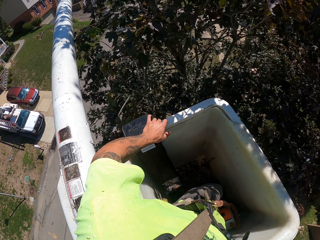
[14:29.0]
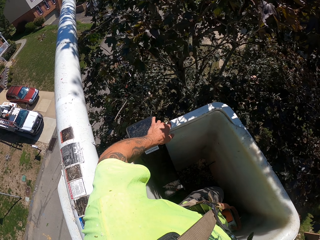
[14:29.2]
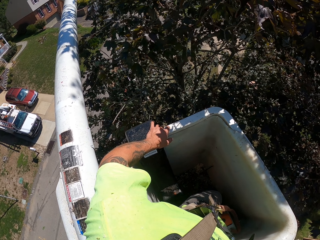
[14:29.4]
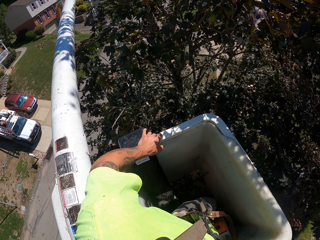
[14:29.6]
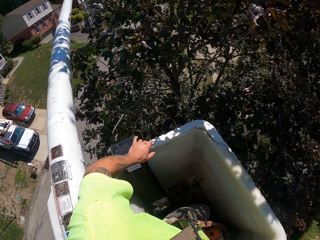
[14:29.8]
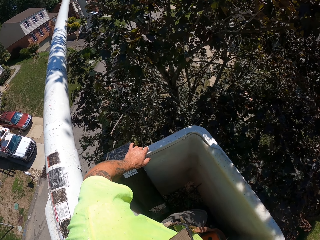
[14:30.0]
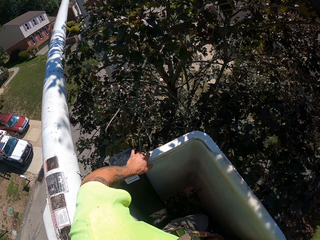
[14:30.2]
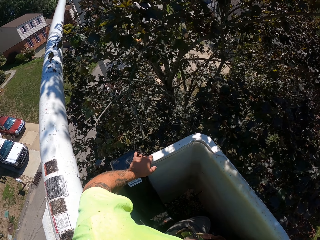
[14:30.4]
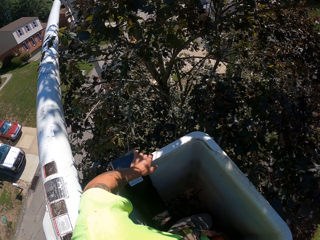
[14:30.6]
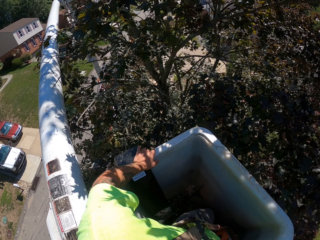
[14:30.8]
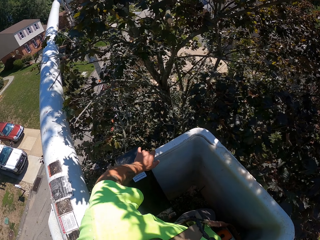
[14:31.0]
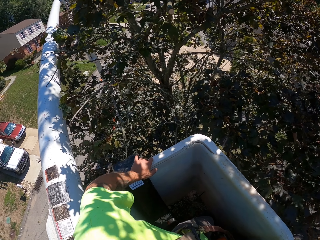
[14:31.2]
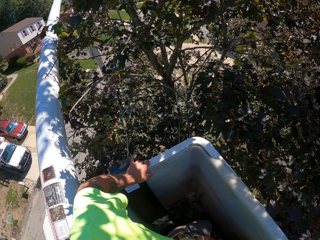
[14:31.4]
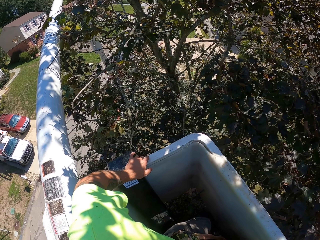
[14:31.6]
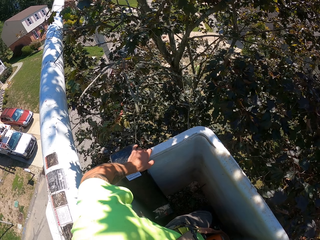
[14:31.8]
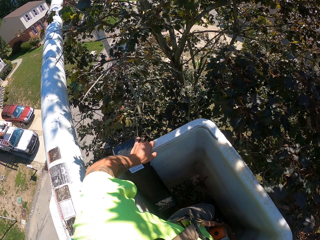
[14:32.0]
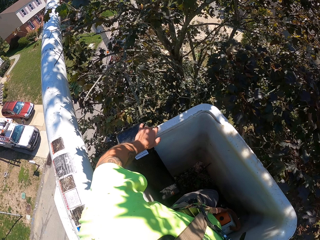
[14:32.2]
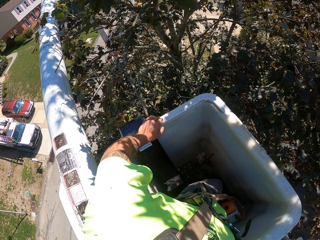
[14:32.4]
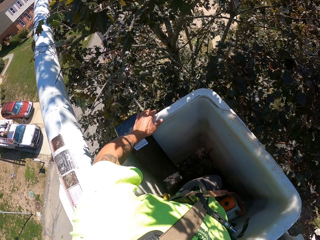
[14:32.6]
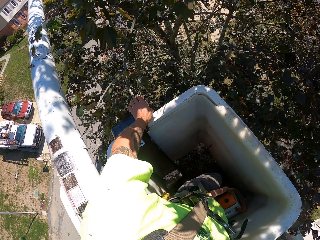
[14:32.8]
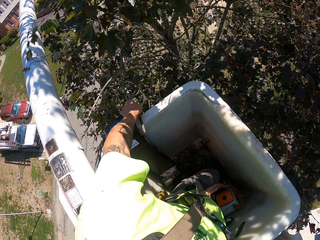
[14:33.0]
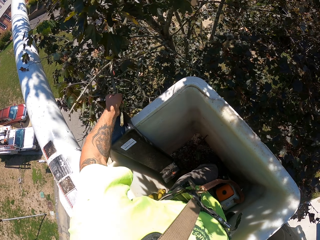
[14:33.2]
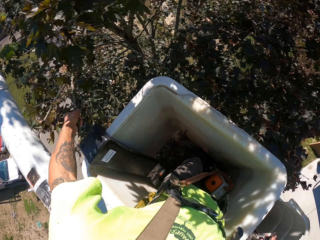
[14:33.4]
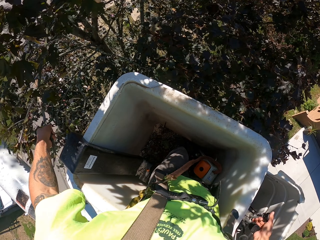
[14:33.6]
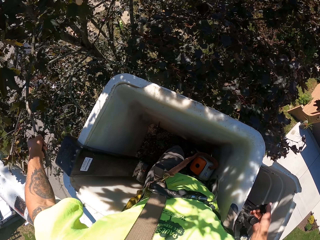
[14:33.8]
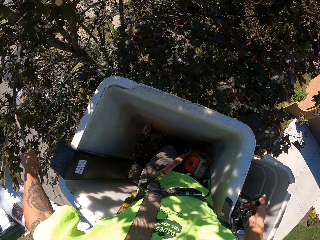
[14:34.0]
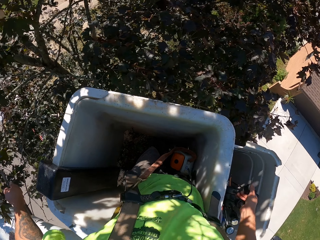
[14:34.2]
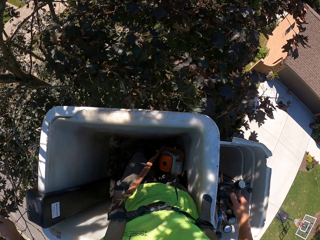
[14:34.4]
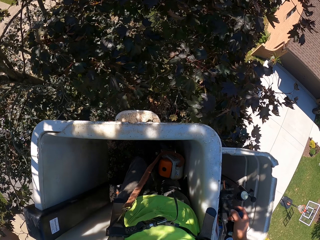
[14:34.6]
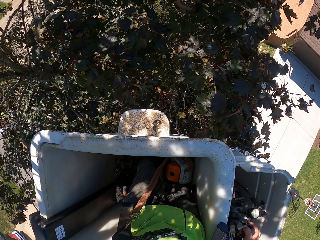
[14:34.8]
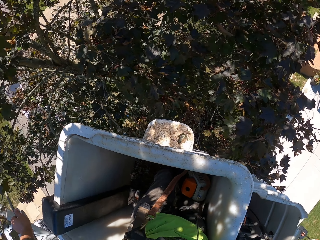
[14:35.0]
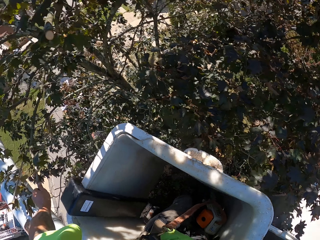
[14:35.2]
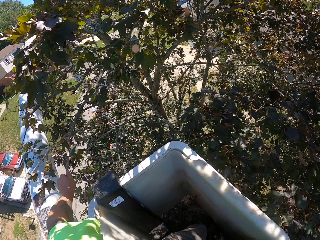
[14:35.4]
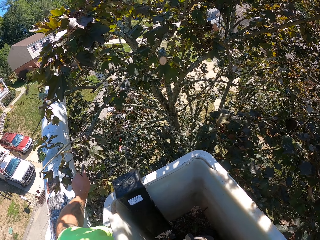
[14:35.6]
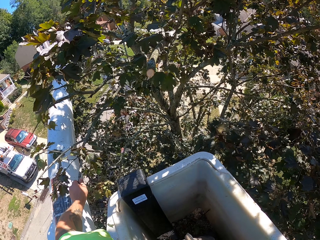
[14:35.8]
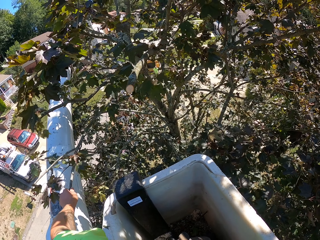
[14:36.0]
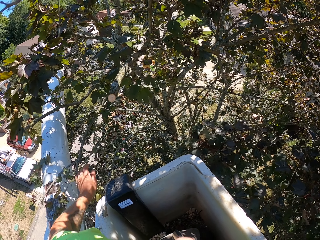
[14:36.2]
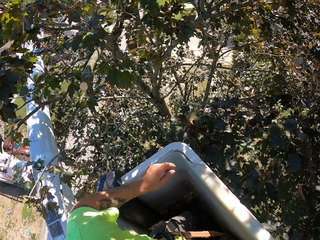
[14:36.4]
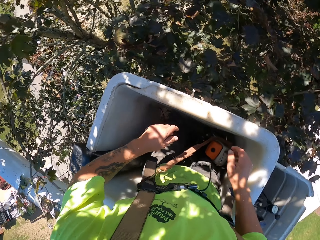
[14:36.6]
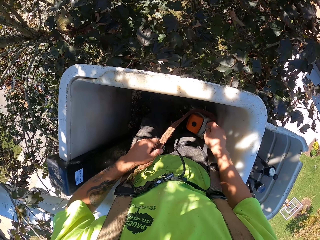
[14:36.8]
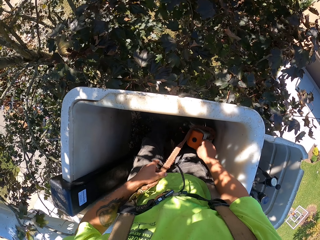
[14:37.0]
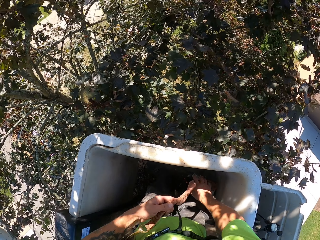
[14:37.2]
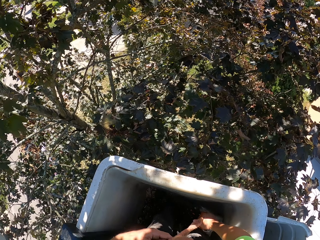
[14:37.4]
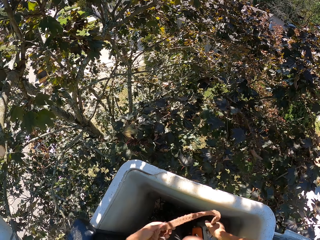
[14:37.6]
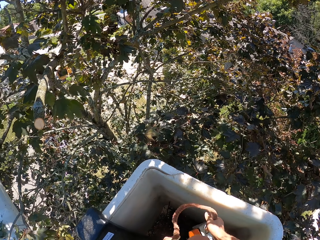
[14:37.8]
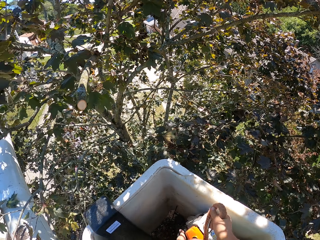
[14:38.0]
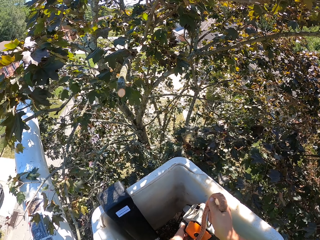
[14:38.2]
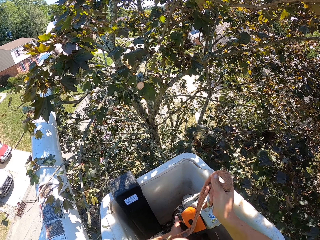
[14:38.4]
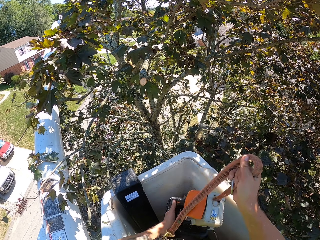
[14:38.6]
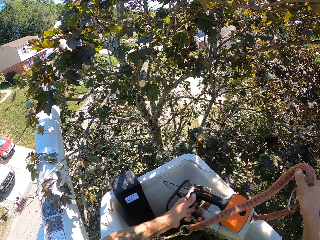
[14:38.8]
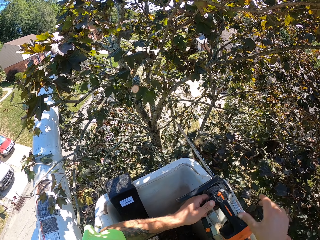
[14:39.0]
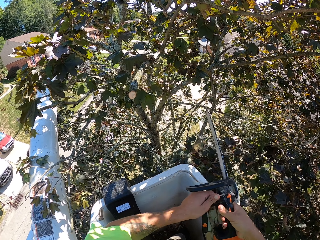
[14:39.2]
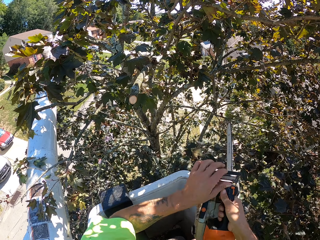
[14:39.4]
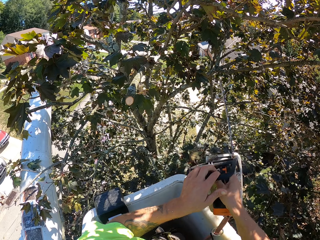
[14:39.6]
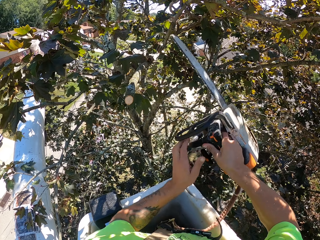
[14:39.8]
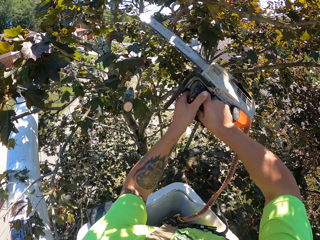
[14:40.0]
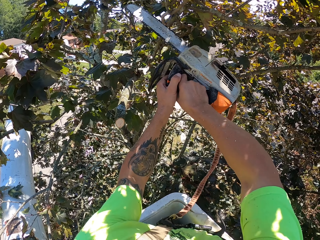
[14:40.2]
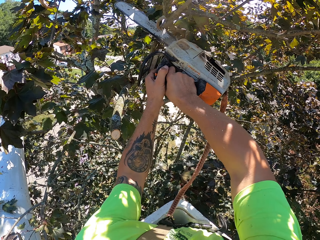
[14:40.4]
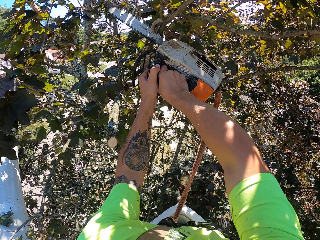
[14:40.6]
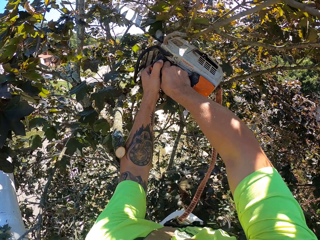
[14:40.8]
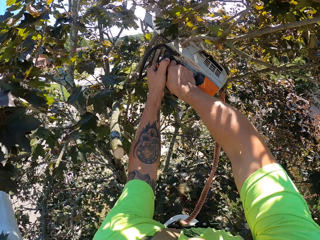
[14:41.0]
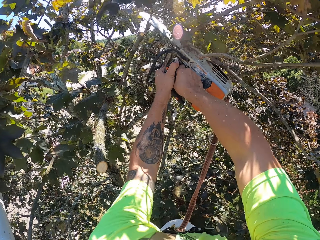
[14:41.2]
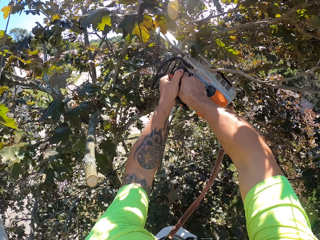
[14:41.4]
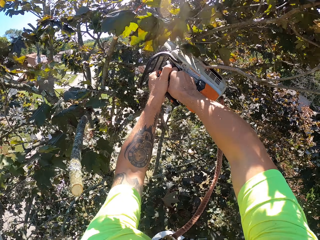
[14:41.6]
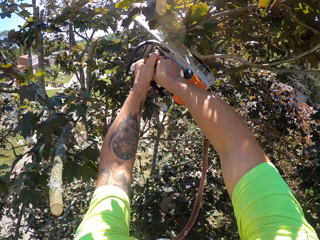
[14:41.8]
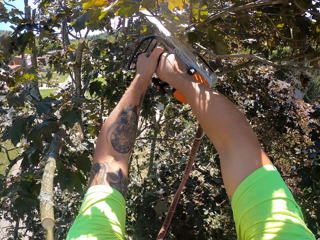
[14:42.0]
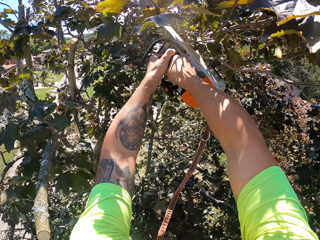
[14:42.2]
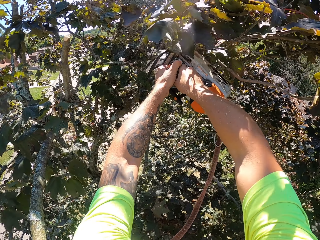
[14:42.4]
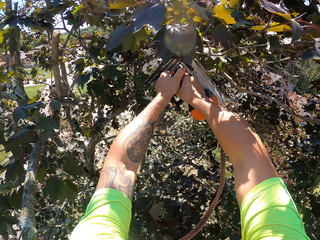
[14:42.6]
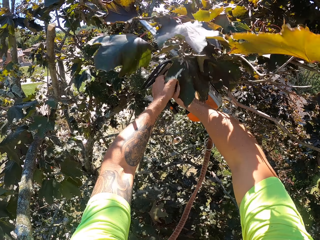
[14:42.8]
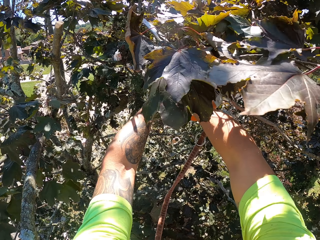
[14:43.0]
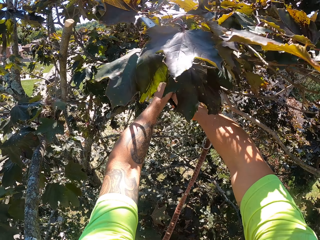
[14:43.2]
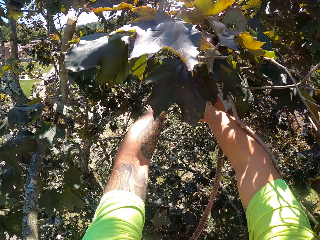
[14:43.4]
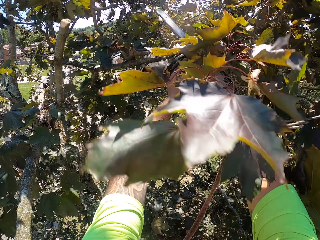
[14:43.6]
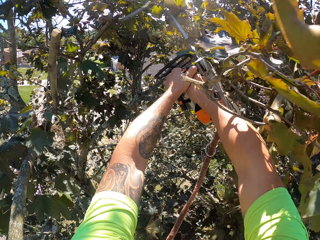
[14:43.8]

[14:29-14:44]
The camera wearer holds the branch with his left hand. He picks up the chainsaw from the mobile platform with his right hand. He cuts the branches of the tree with the chainsaw in both hands.

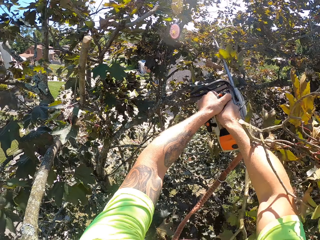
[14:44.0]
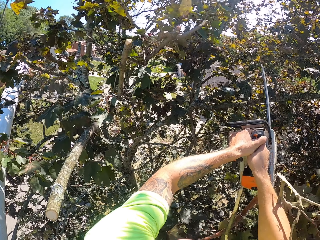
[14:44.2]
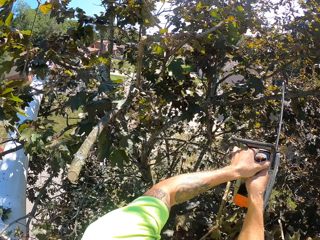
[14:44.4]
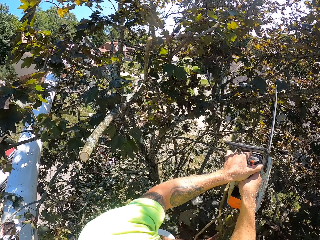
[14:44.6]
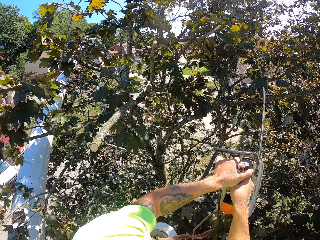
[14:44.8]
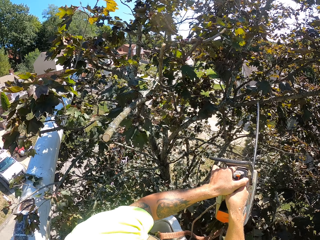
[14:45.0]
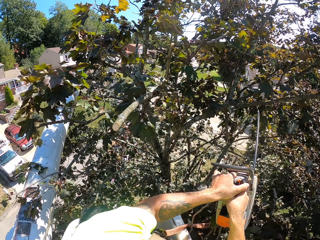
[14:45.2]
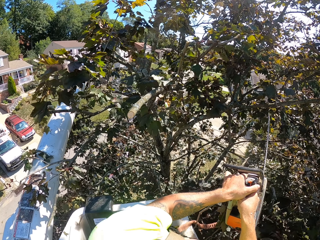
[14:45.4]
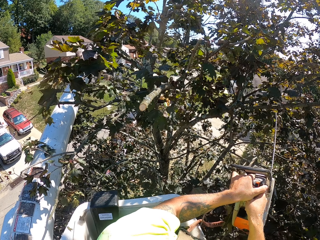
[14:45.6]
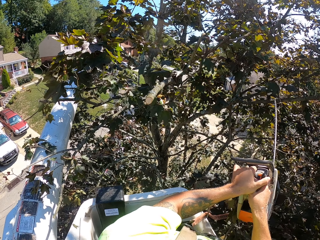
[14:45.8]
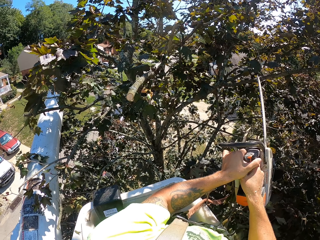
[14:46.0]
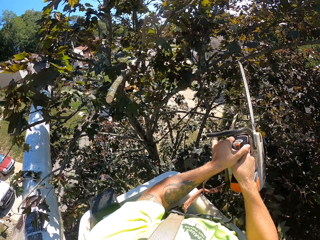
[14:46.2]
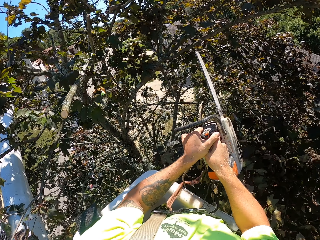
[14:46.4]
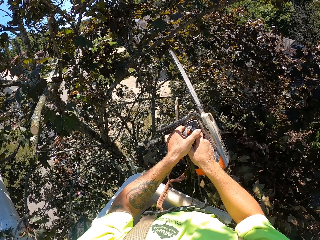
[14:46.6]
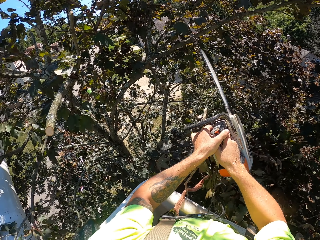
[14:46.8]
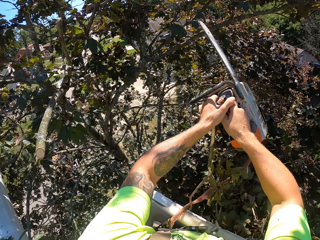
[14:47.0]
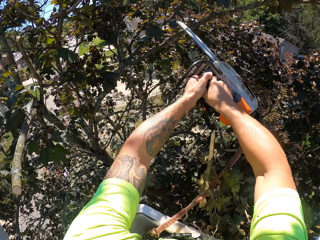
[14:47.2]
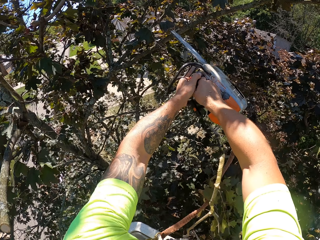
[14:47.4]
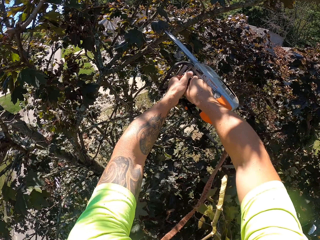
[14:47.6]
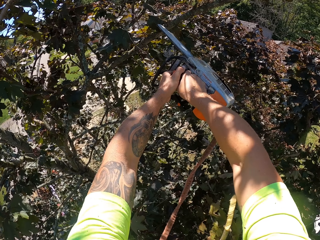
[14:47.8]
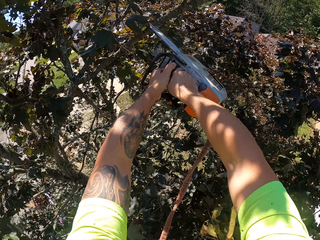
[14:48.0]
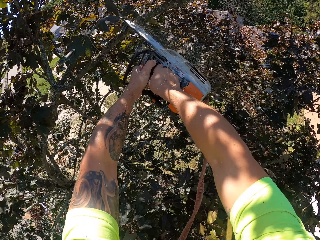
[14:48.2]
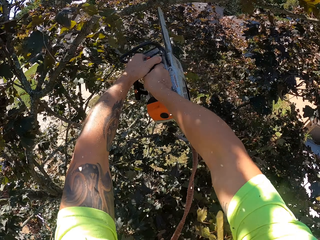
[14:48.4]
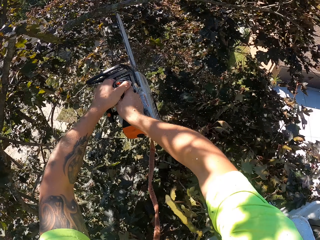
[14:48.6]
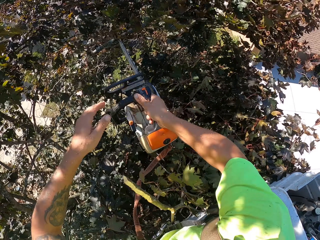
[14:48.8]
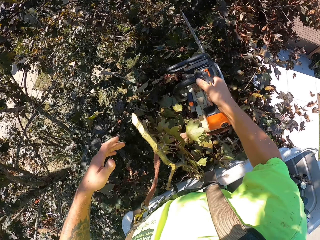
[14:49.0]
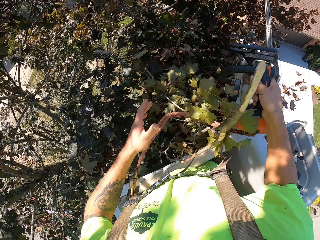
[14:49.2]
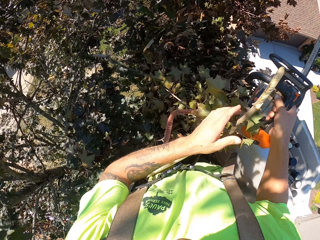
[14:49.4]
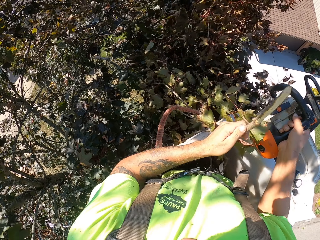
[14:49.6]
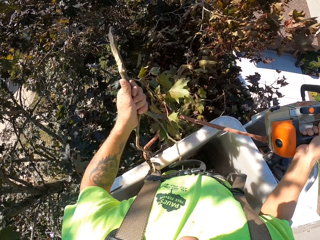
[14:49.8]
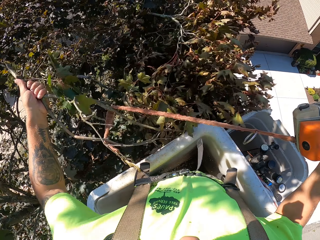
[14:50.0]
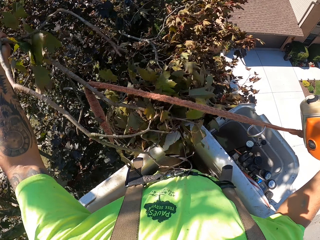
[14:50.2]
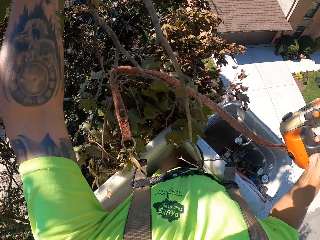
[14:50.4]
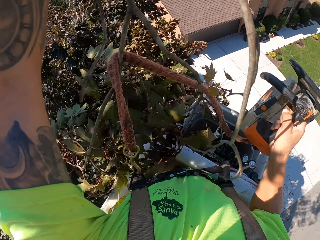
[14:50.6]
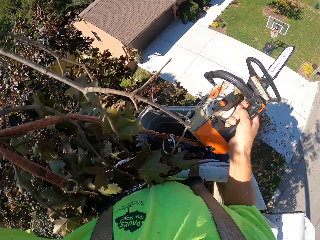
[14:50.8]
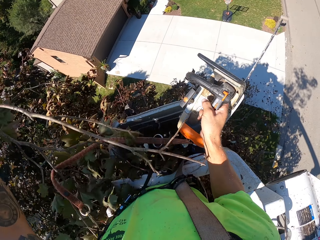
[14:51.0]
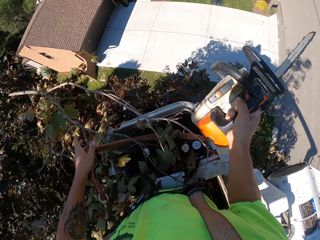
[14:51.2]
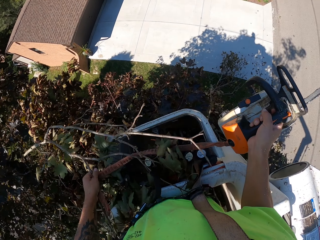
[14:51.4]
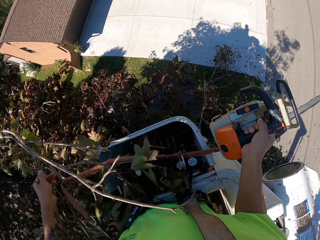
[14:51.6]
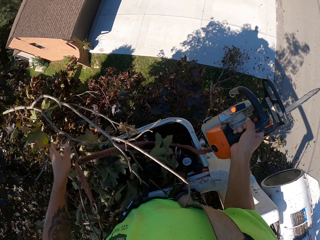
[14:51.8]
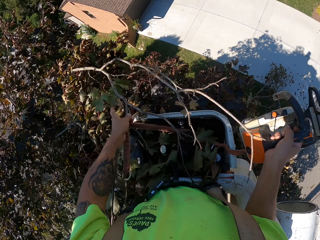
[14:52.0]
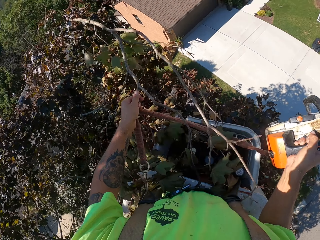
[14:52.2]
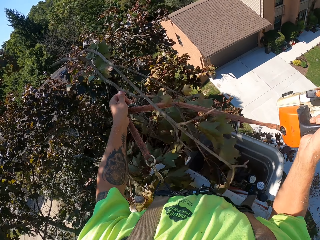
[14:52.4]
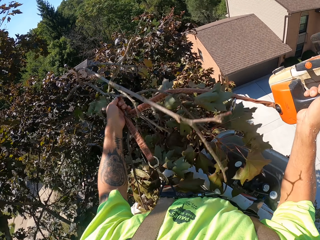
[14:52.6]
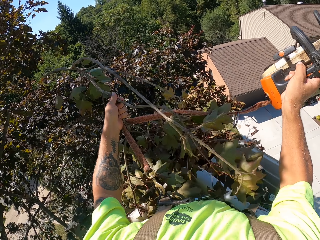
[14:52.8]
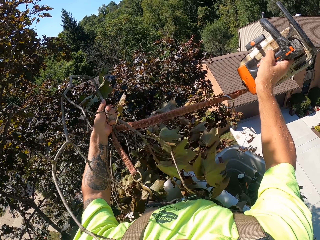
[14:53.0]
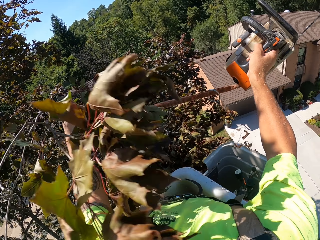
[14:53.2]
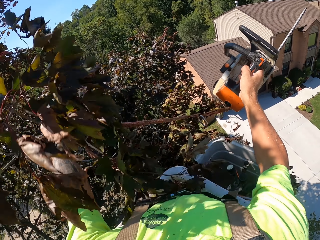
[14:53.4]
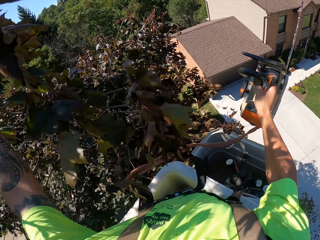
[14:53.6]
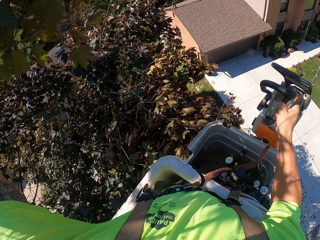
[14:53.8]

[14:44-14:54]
The camera wearer throws the branches of the tree to the ground with his left hand.
